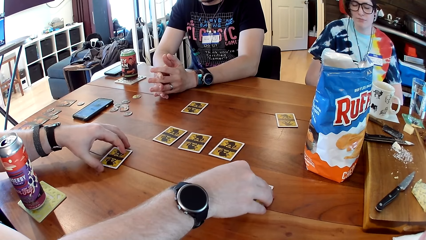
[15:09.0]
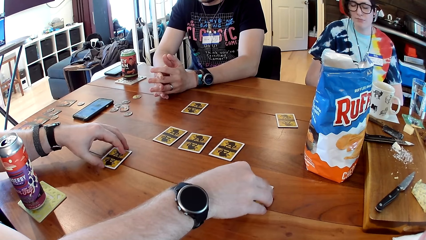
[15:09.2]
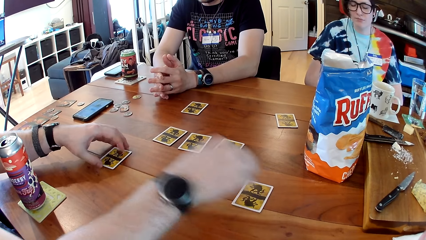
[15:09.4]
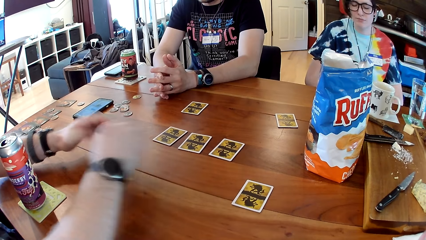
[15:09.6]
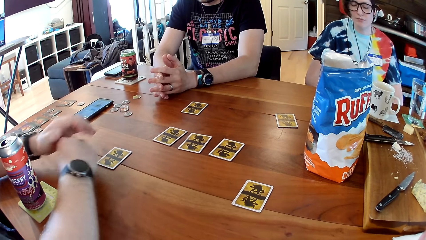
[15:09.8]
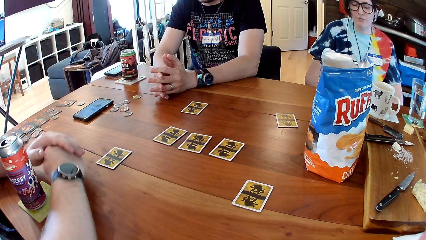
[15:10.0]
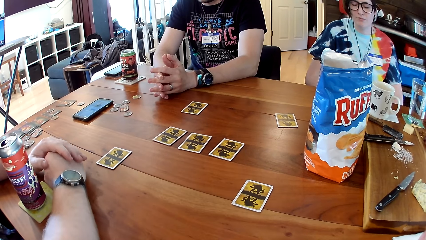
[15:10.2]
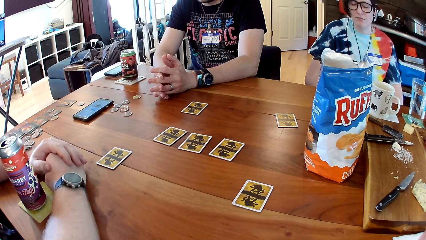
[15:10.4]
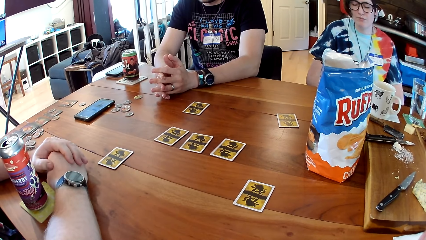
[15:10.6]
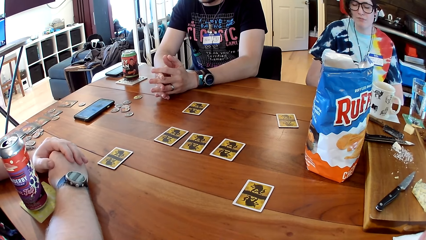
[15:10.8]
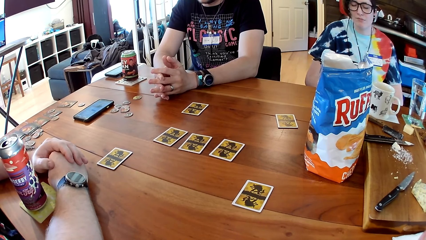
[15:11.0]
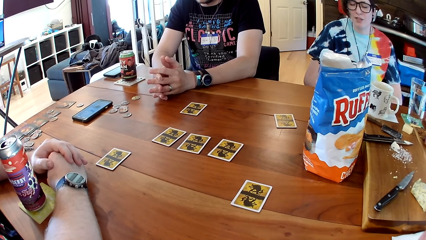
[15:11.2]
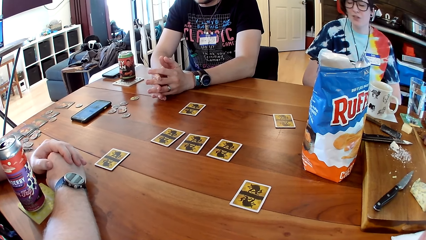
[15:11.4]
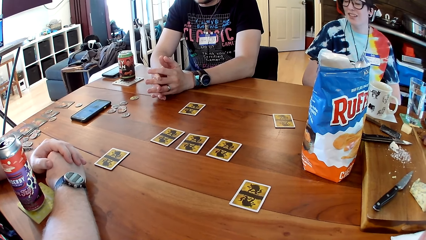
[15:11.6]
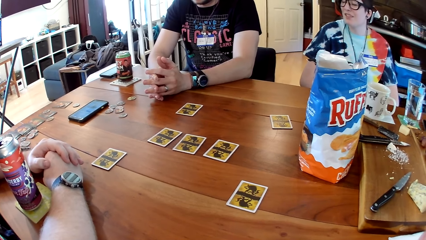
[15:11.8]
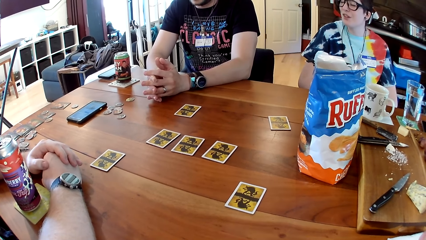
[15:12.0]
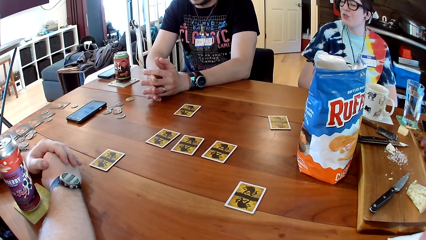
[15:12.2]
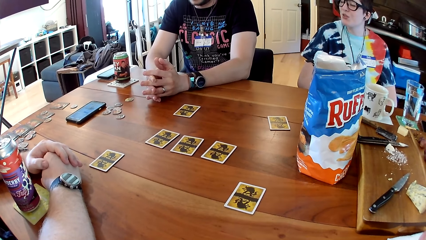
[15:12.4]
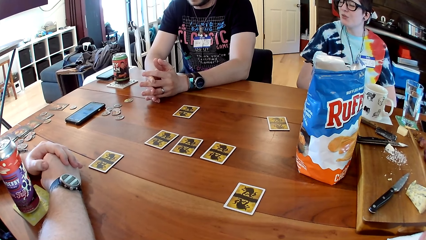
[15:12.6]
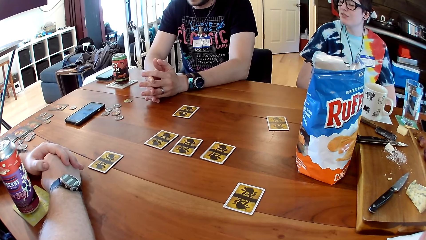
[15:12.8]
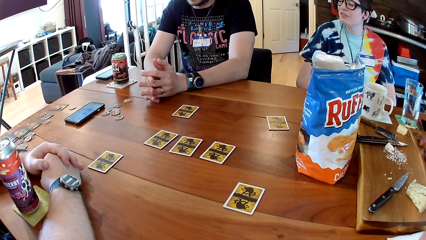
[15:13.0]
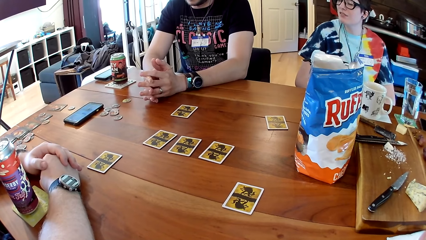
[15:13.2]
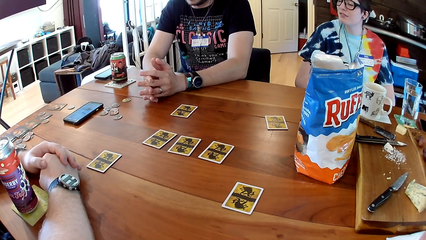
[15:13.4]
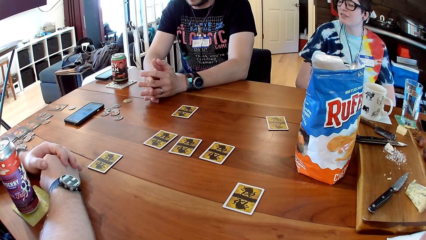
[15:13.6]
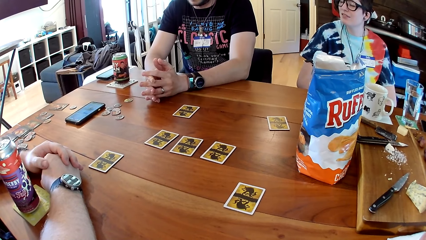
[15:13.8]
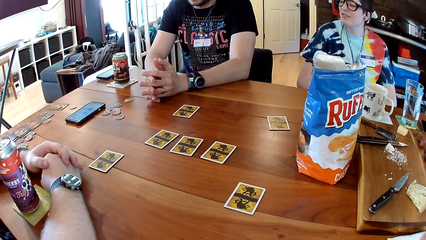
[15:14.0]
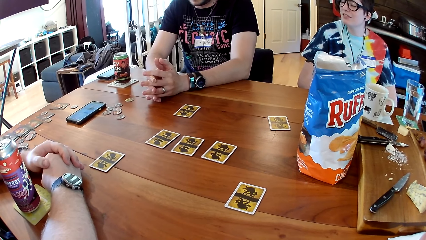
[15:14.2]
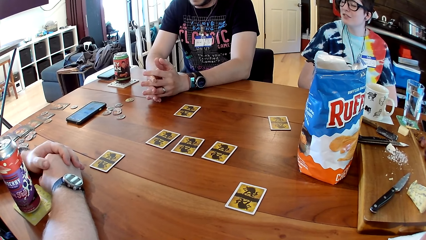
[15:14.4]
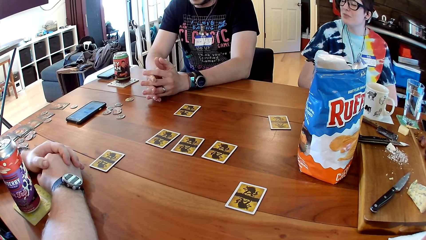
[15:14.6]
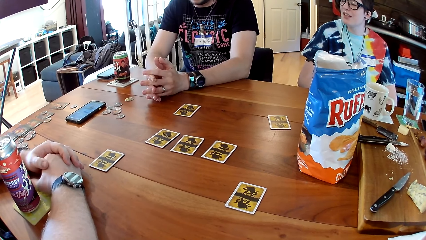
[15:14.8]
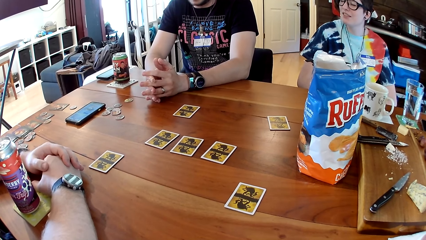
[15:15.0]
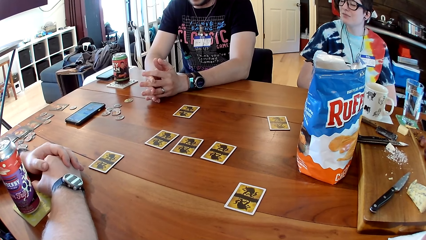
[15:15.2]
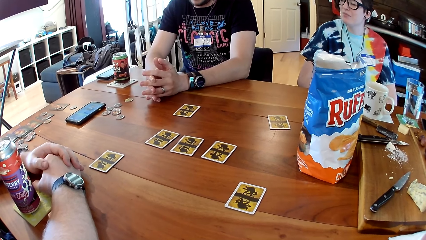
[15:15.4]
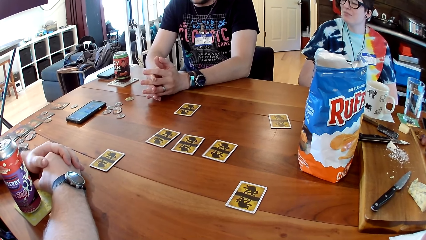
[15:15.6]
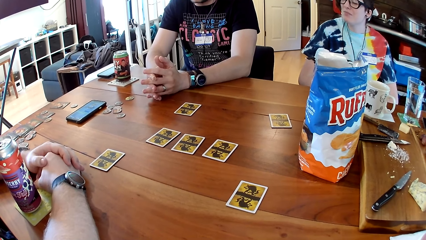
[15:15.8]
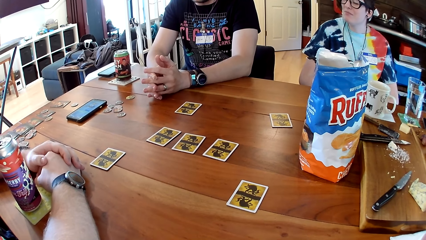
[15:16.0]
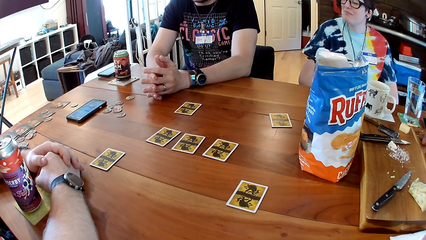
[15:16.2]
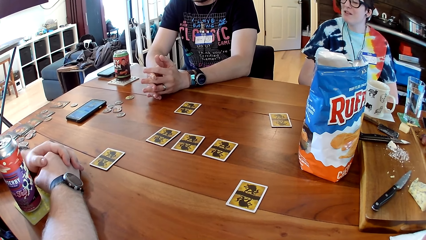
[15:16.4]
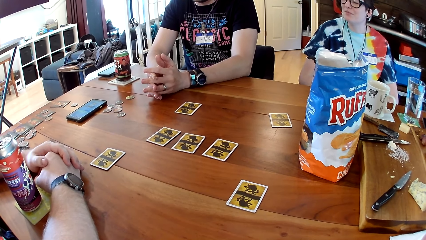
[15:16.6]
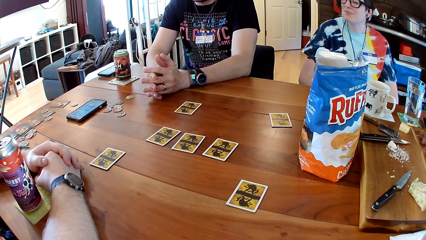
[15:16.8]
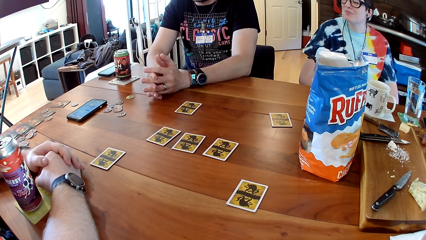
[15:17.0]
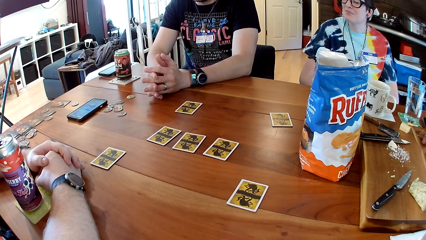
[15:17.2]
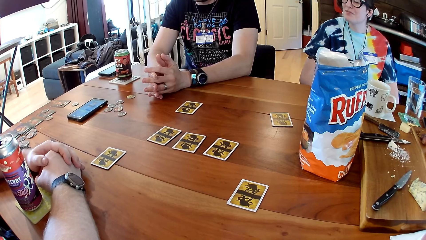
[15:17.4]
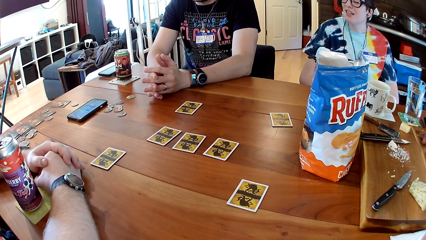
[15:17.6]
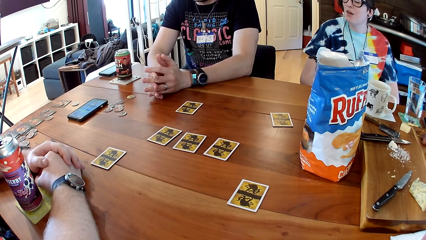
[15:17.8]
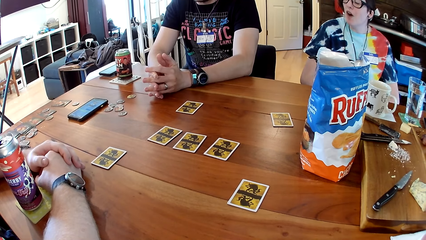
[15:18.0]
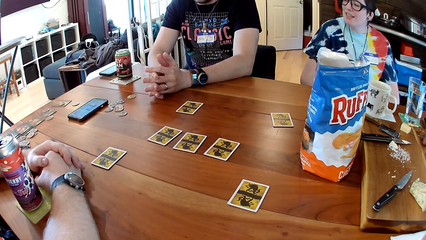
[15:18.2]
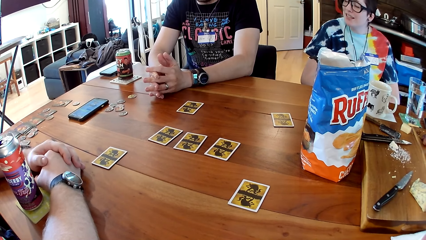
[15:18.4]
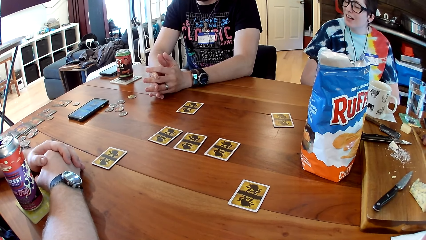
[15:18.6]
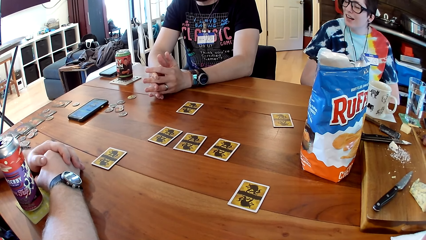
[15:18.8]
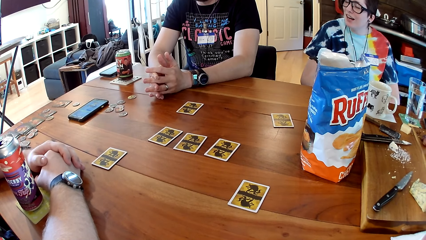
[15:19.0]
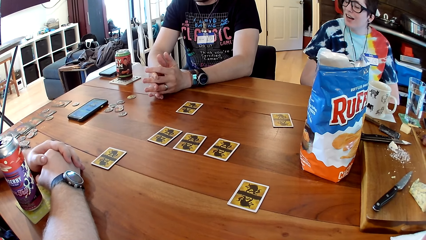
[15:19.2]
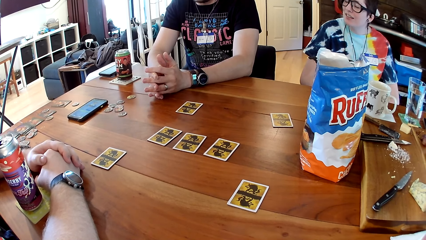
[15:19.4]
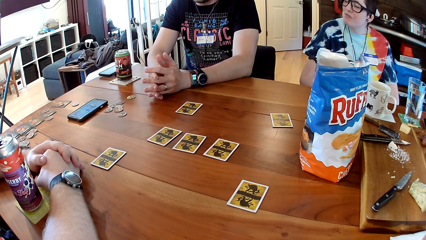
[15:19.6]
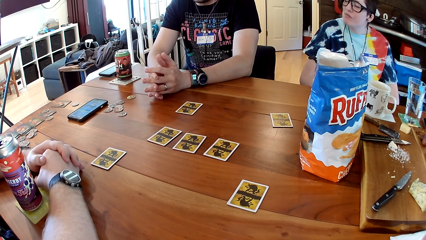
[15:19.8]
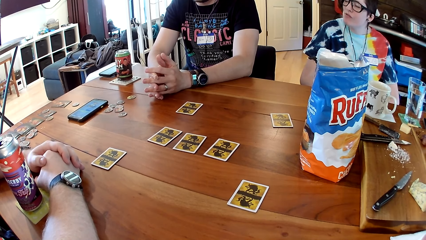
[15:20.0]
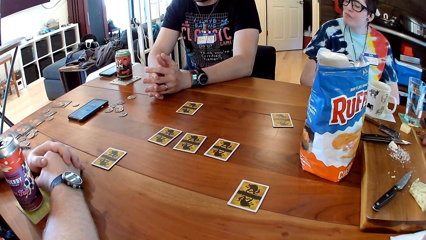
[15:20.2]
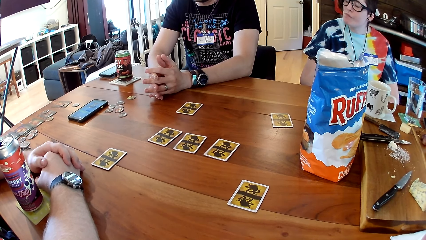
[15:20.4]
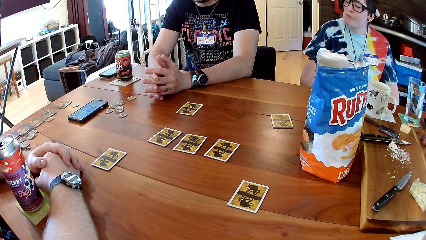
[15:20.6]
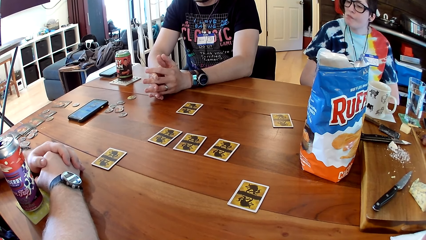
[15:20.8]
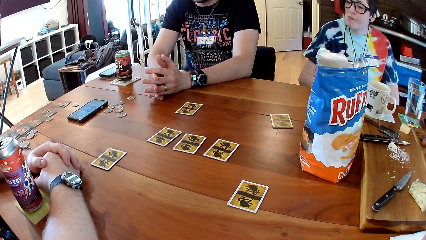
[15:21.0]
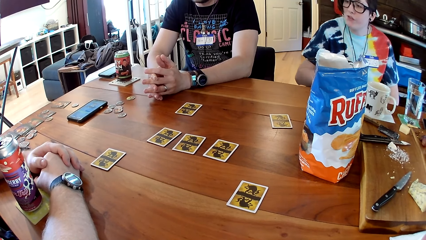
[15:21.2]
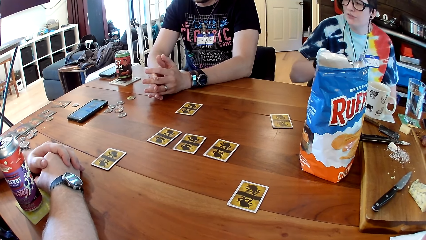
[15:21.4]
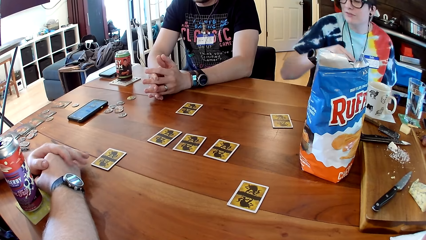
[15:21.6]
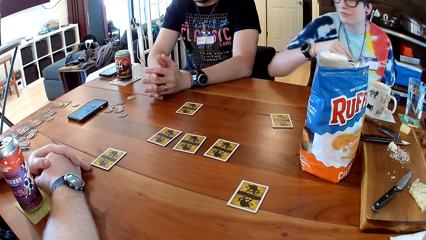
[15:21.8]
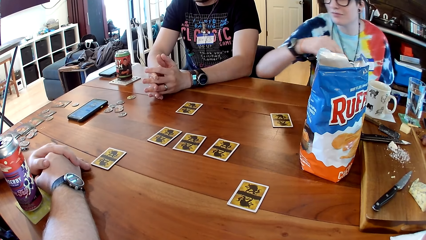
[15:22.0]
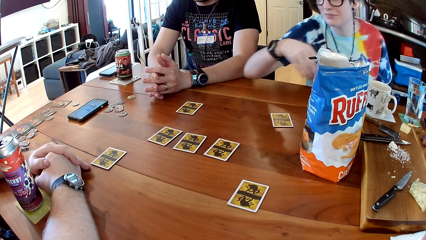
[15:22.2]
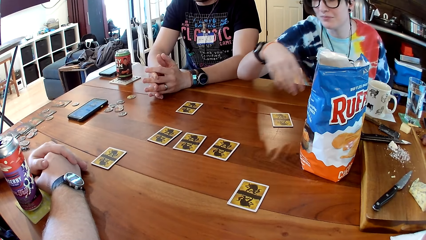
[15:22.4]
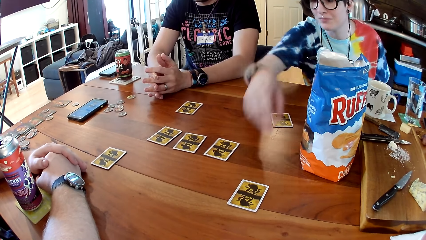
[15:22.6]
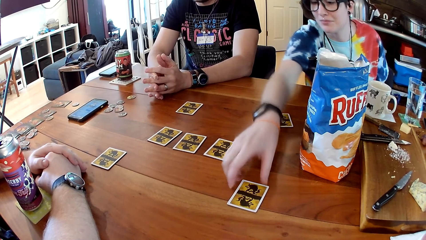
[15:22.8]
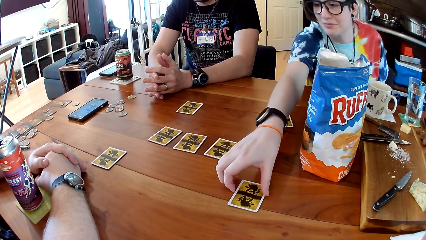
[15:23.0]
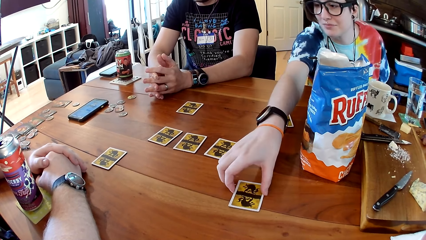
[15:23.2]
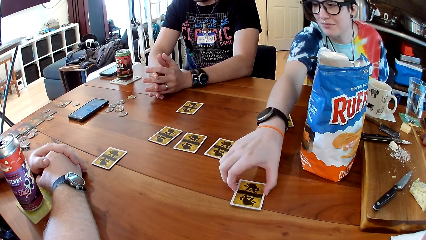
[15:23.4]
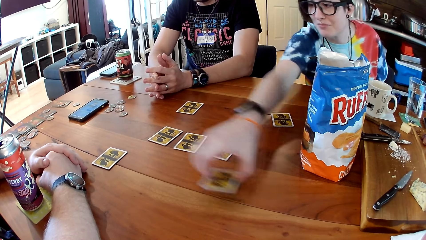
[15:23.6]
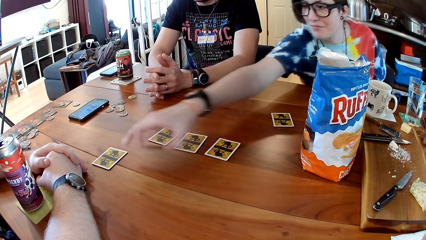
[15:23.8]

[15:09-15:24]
A woman interacts with a man. The woman moves cards on the table with her right hand and picks a card from the table.
